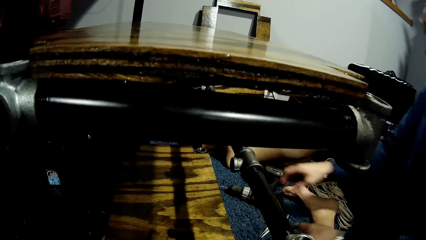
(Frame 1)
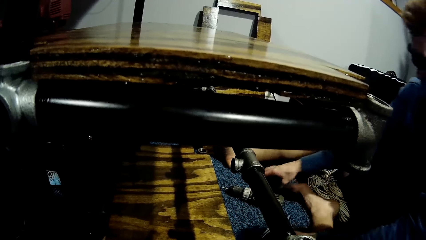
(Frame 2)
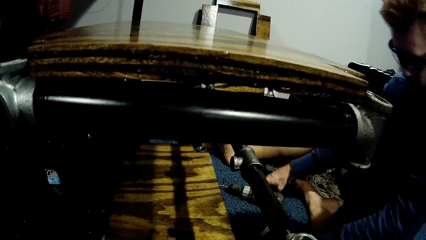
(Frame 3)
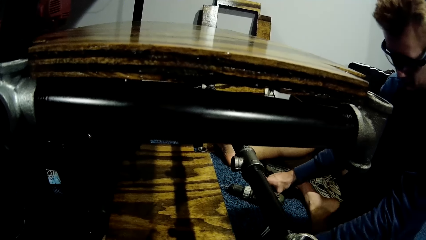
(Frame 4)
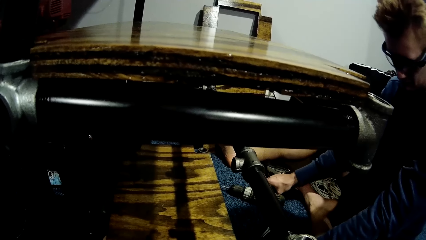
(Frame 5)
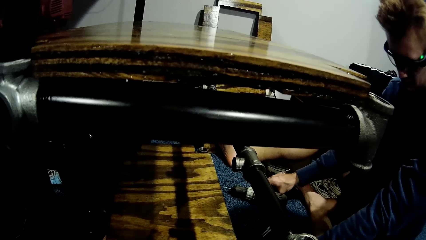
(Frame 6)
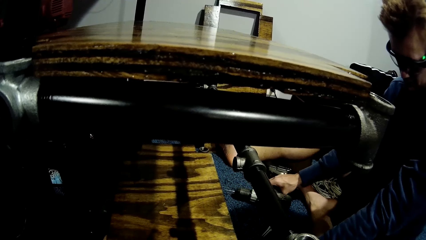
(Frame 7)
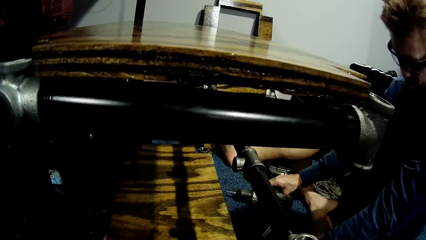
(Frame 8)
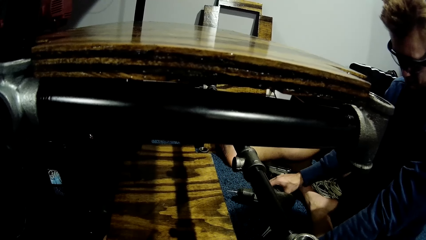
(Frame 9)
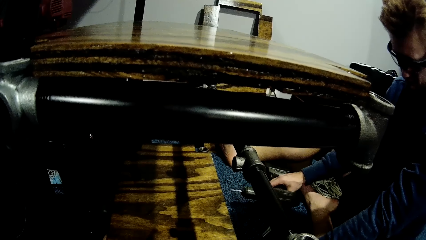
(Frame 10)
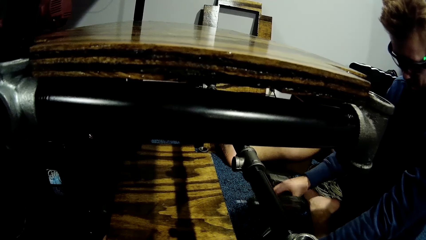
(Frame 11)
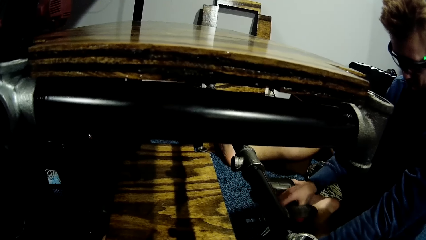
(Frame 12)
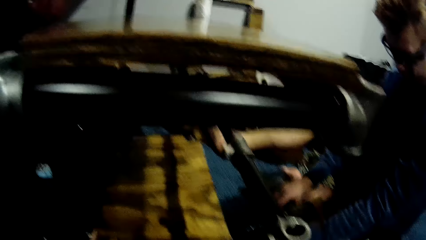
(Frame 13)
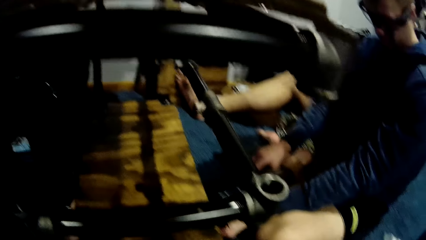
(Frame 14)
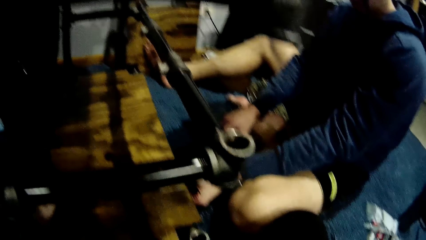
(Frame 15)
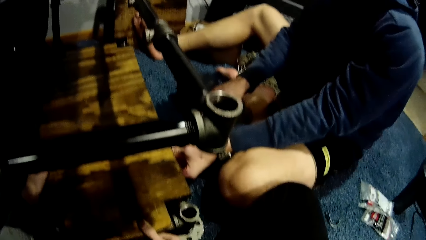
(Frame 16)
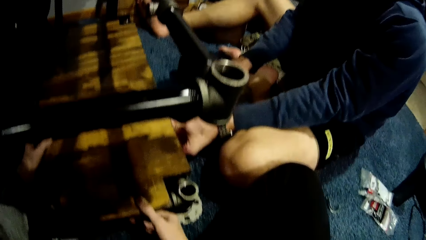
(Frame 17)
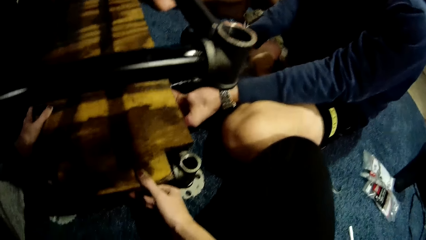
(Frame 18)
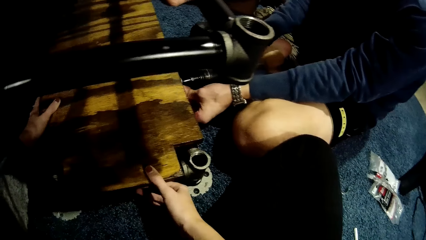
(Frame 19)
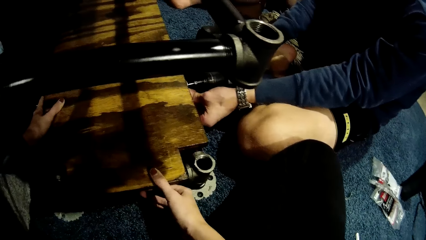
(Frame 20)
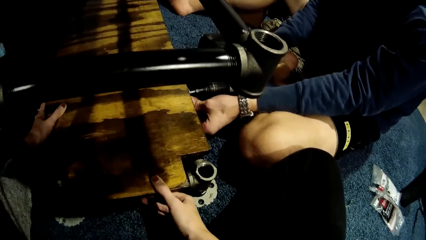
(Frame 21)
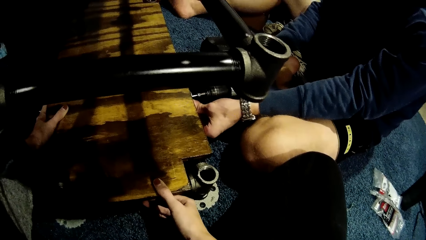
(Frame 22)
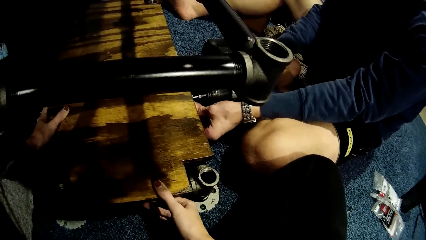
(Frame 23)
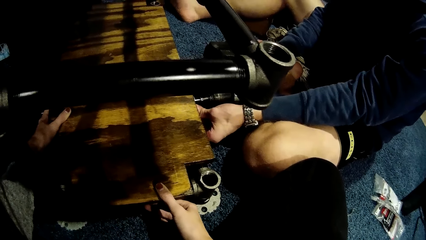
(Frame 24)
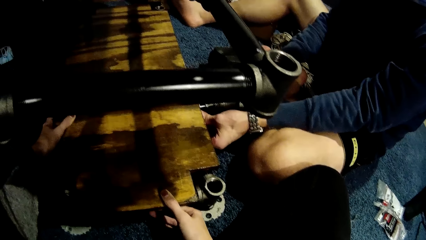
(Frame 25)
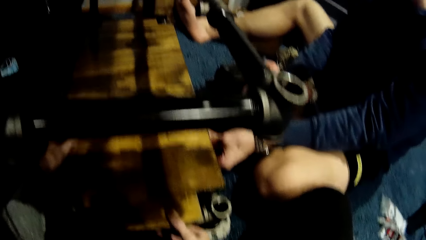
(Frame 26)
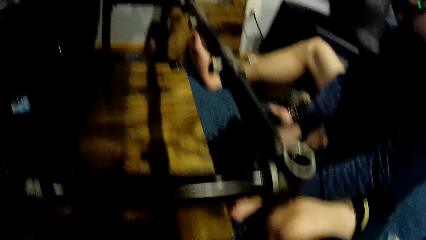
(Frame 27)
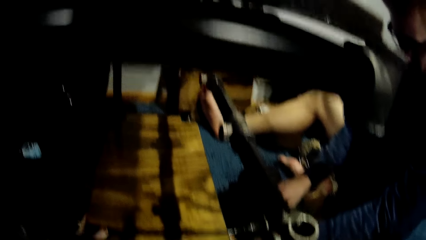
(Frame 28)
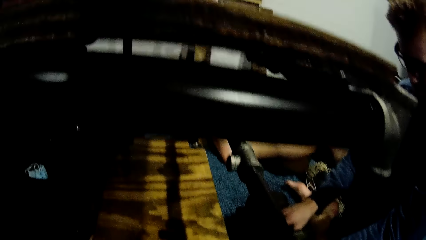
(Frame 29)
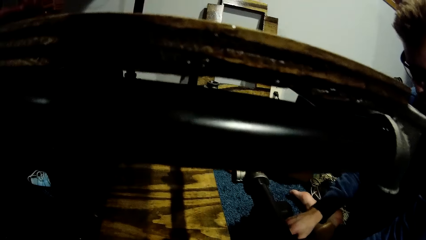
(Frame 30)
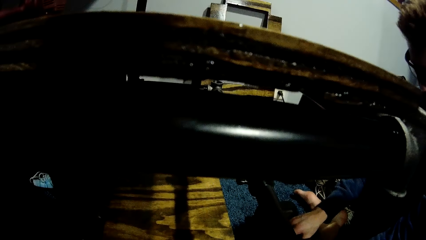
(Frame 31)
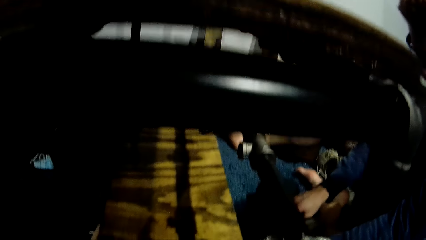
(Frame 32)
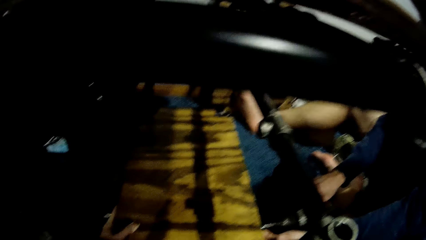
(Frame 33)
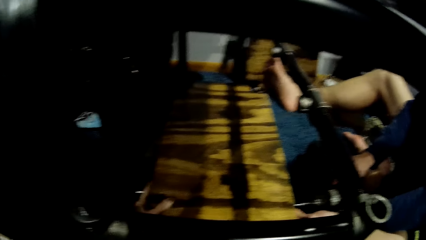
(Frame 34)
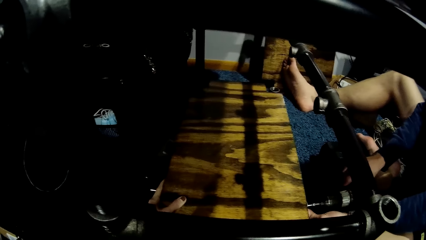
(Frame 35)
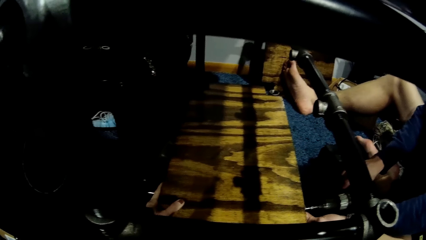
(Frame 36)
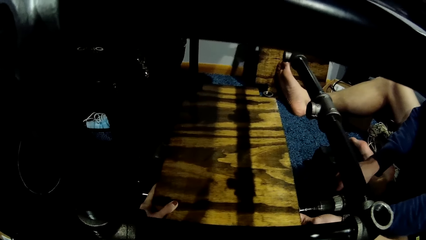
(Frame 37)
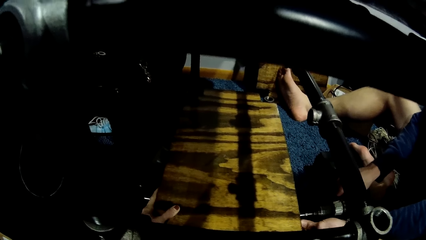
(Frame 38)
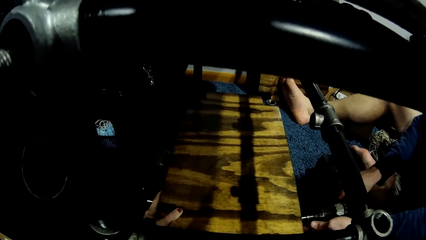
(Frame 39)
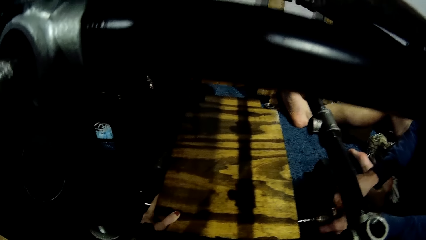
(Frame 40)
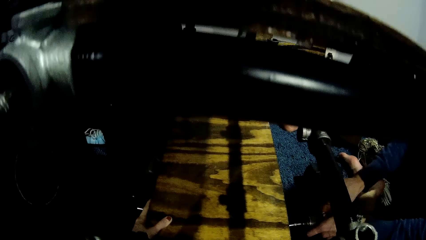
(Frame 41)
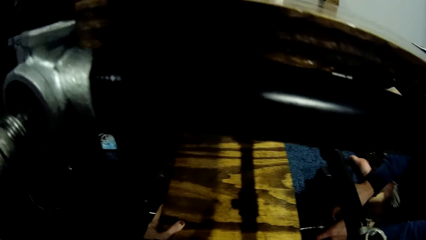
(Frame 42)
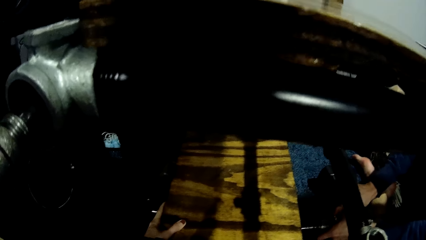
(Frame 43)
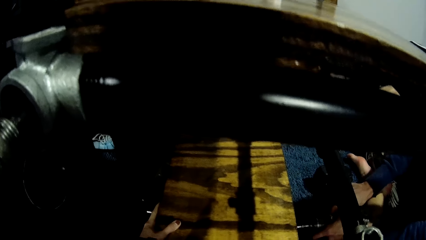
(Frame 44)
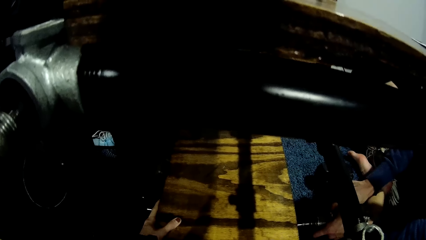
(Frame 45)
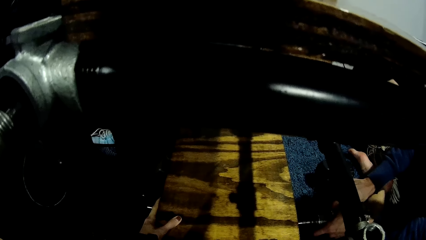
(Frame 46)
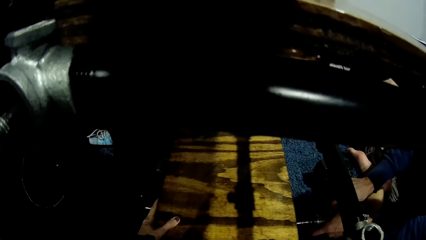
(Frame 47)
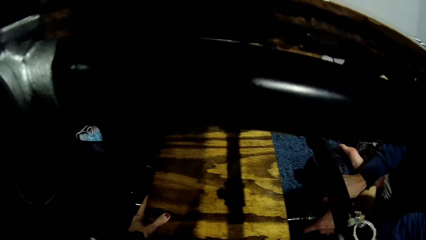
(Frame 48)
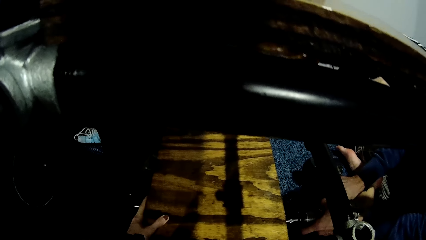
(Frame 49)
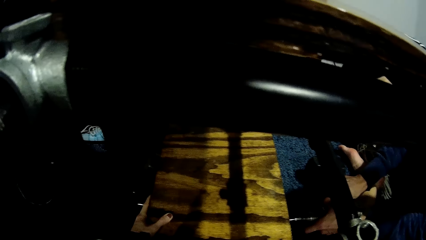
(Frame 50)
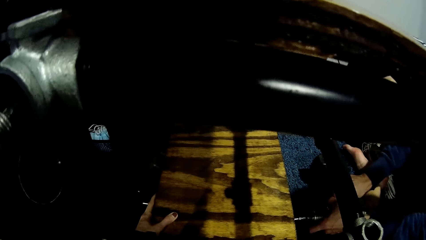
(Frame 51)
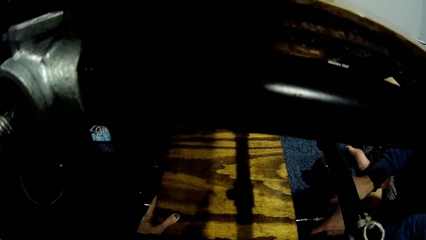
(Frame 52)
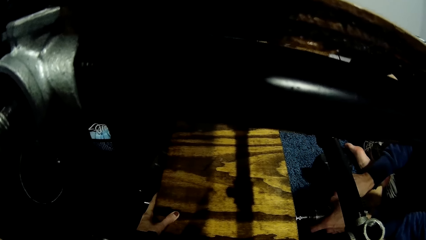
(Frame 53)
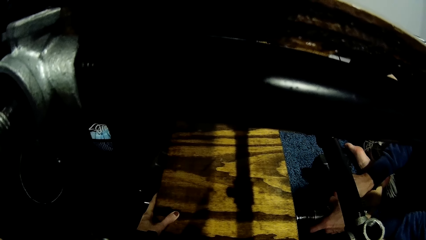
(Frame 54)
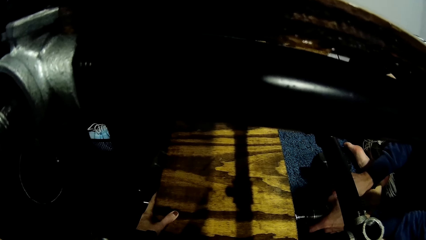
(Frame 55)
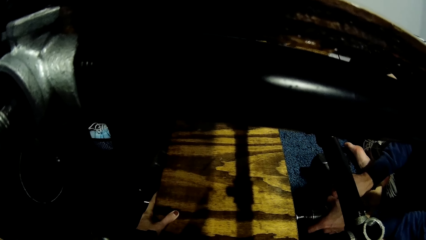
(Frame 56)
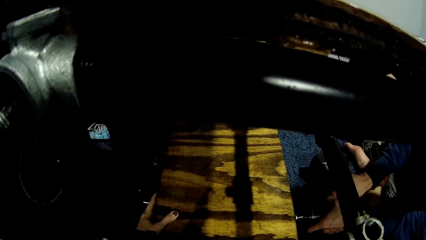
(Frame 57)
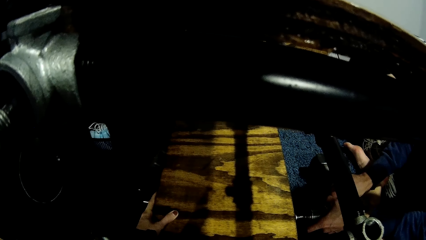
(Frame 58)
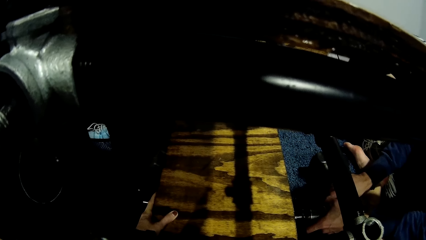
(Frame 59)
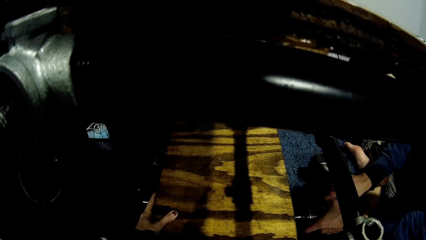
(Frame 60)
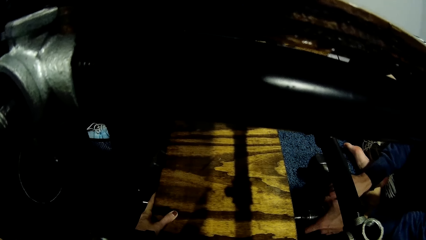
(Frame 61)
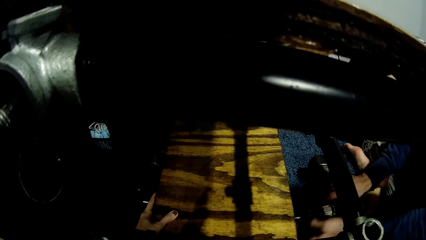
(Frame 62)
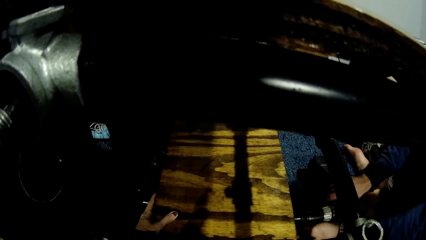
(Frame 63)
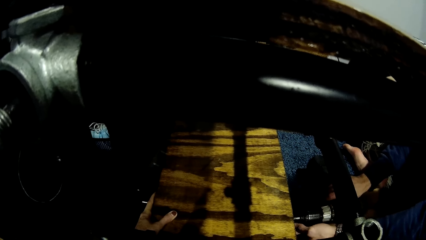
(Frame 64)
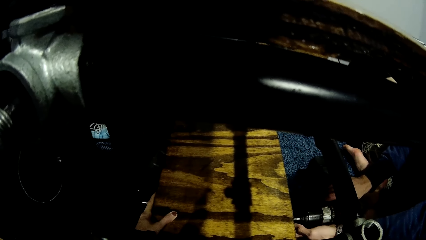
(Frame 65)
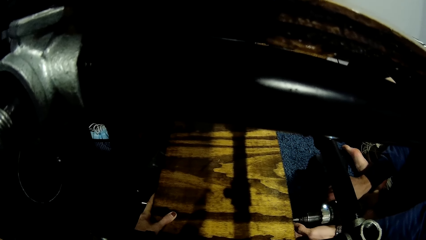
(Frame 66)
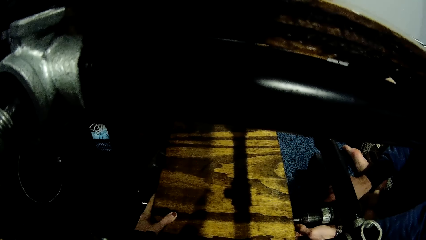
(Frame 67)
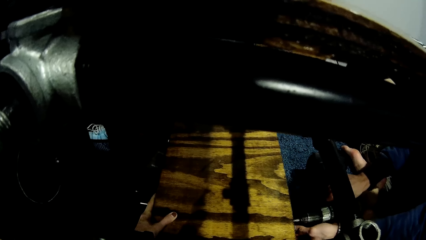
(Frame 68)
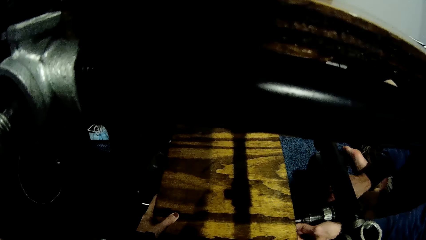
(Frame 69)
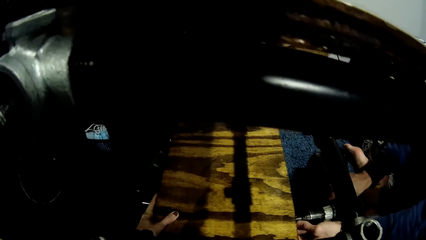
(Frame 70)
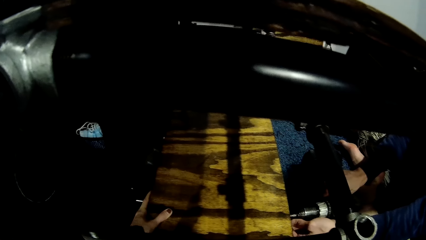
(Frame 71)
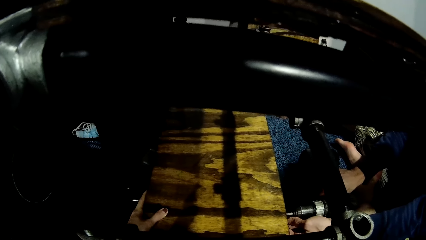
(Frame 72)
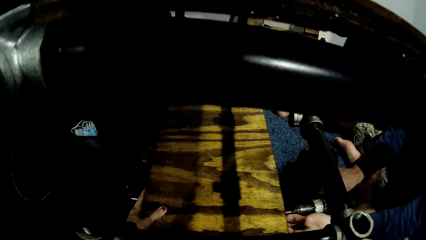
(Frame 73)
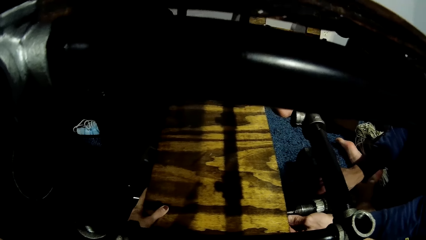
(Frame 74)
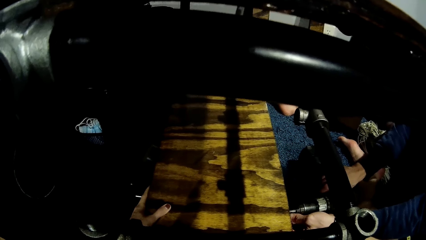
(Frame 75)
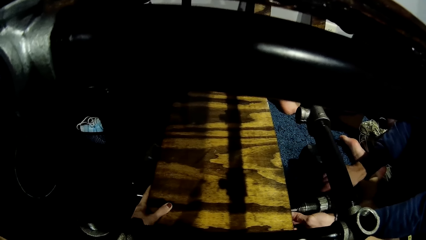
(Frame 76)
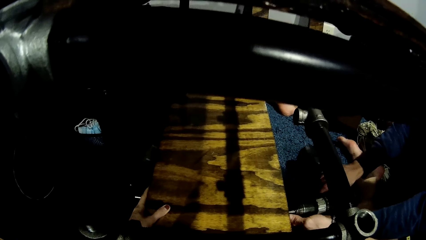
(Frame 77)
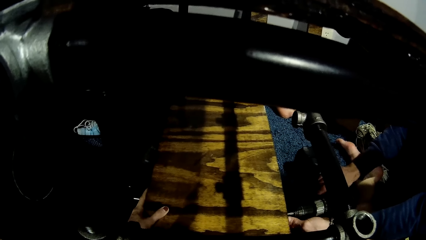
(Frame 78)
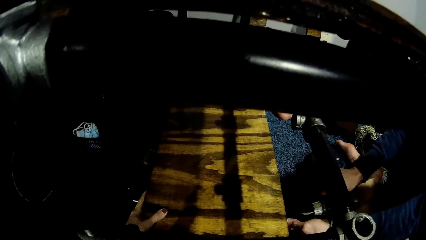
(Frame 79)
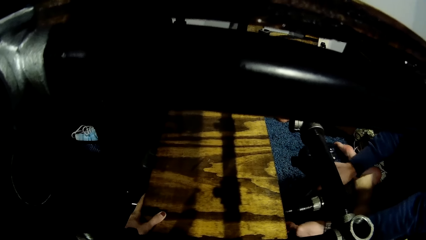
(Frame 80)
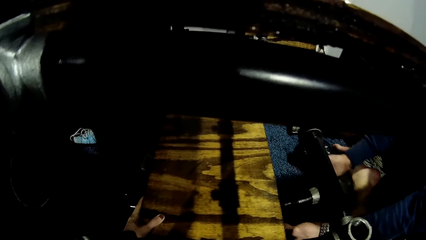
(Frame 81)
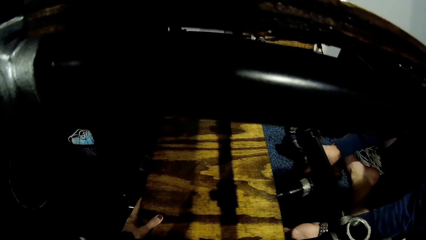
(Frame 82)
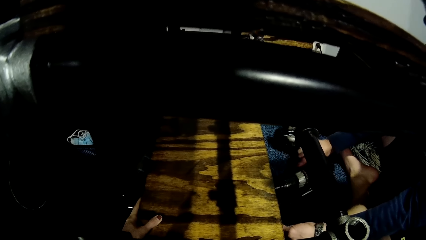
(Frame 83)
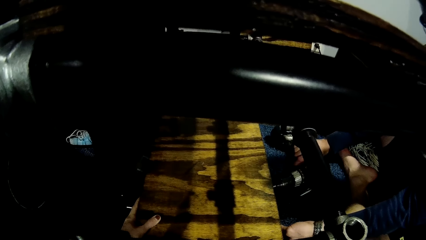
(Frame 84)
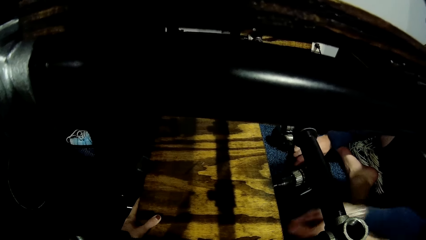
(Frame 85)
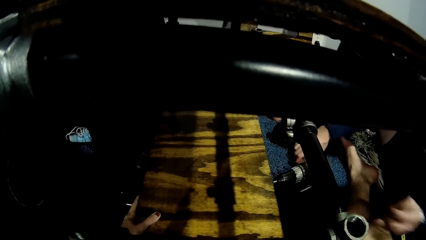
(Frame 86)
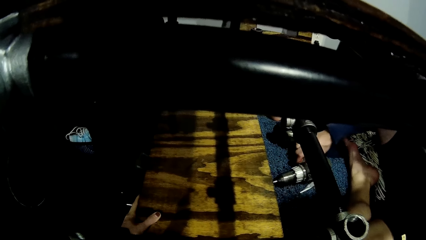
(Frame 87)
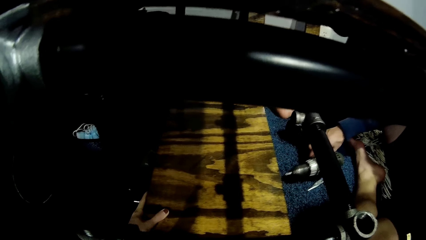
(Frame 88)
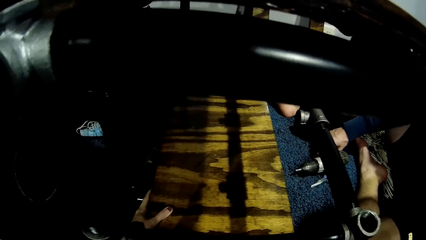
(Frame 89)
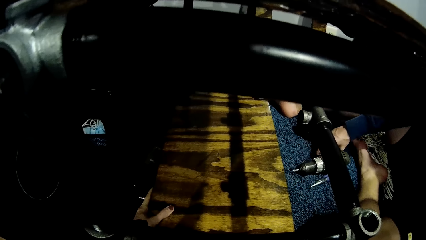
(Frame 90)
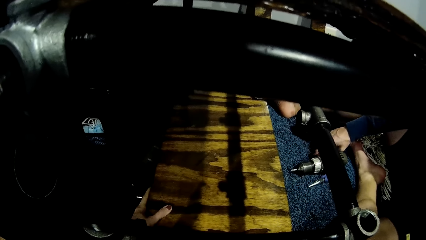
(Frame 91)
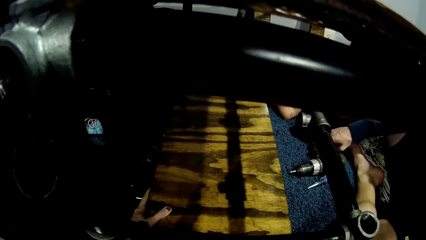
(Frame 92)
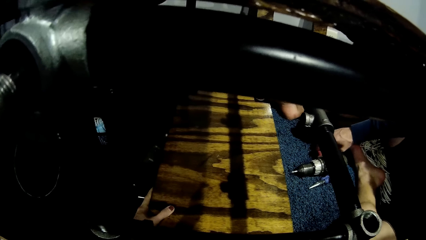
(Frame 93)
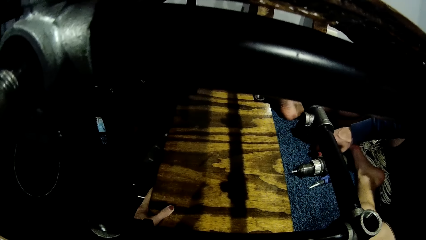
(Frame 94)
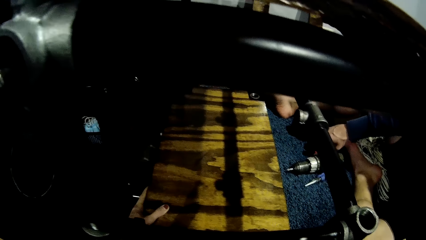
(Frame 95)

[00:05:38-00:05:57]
The man transfers the metal pipe from his right hand to his left hand. The man picks up a screw gun. The man adjusts the driller with his right hand. The camera wearer holds the shelf. The man drives in the screw to the shelf. The camera wearer places both her hands on a wood. She stares at the shelf. The man fixes the metal pipe into the wood with the driller in his right hand. The man places his left hand on the driller in his right hand. The man stares at the shelf. The man places the driller on the wood. The man turns around. The man drops the driller on the floor with his left hand.
